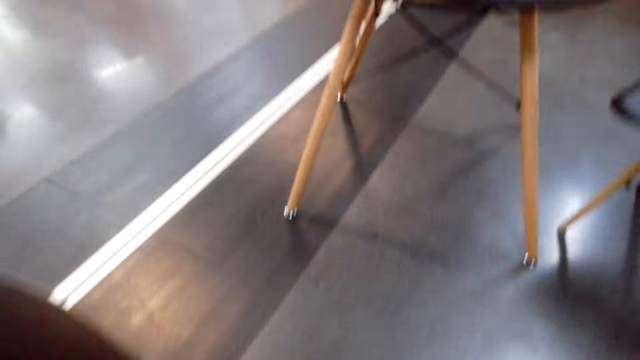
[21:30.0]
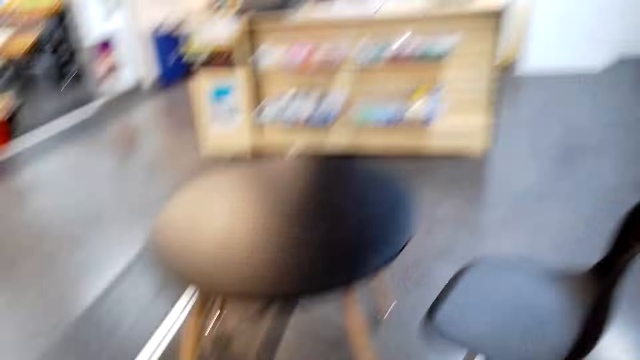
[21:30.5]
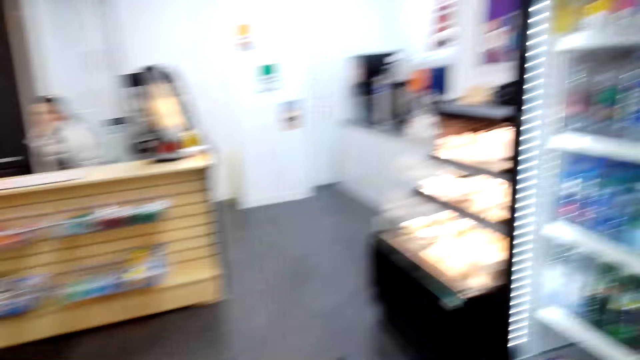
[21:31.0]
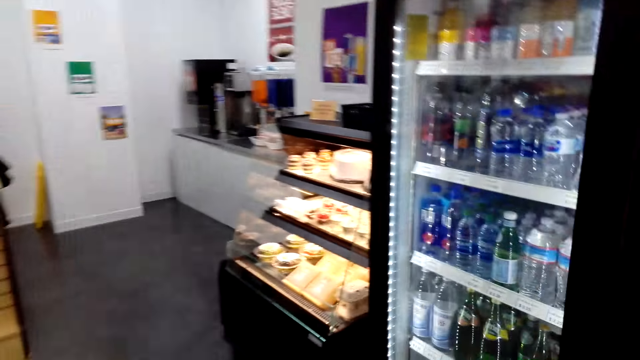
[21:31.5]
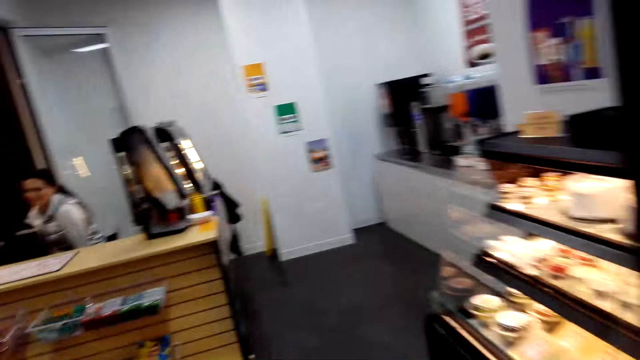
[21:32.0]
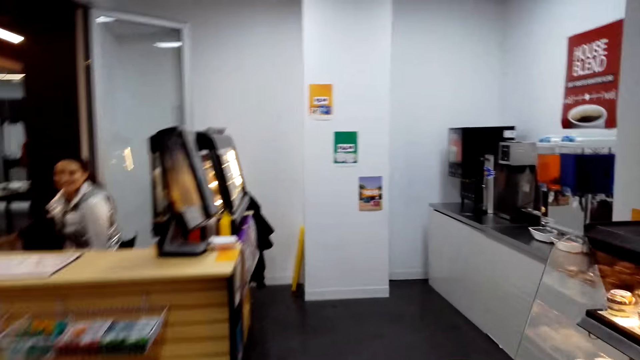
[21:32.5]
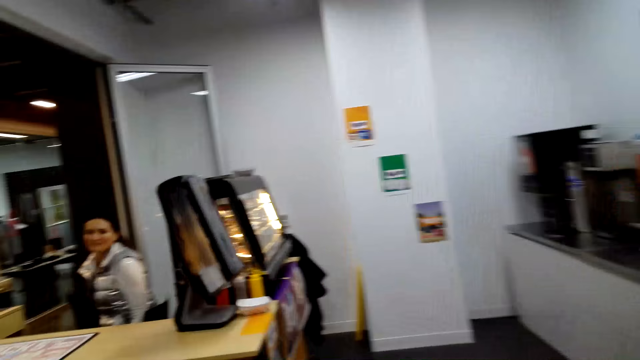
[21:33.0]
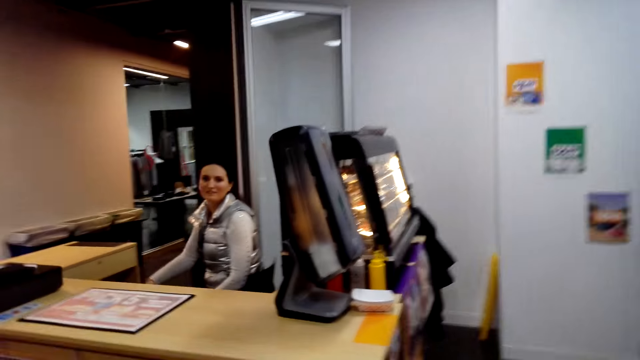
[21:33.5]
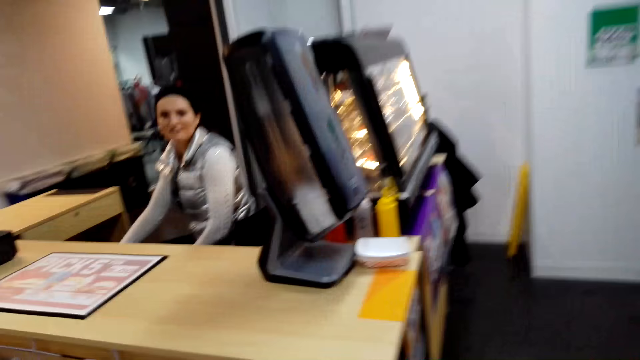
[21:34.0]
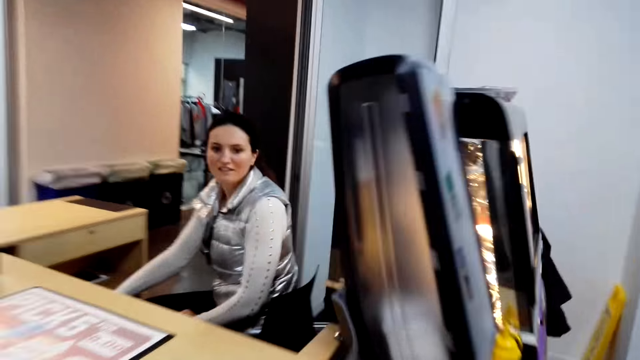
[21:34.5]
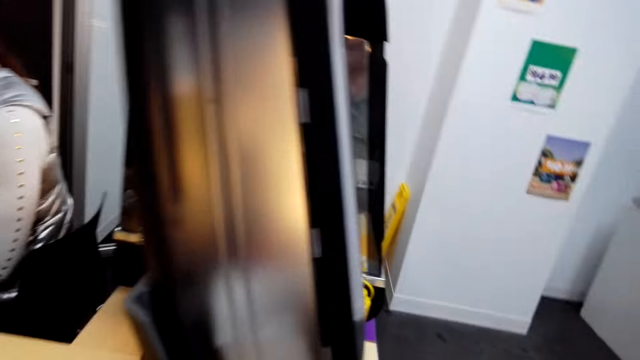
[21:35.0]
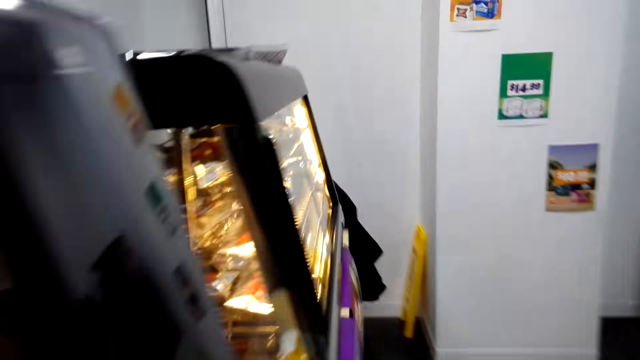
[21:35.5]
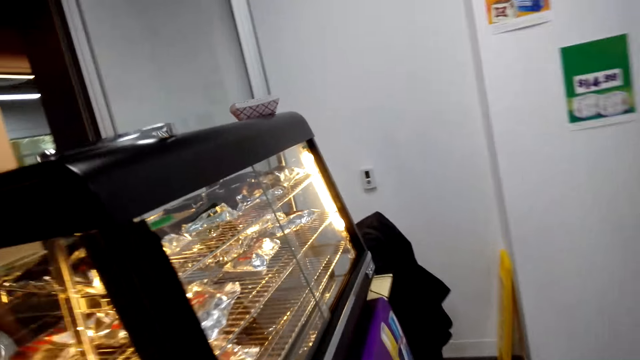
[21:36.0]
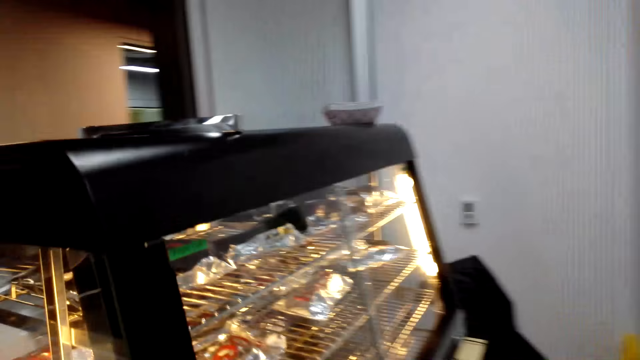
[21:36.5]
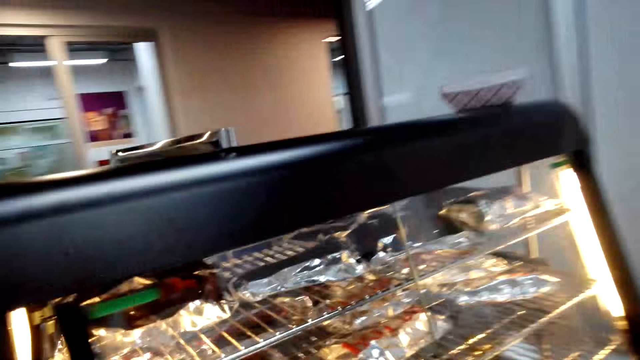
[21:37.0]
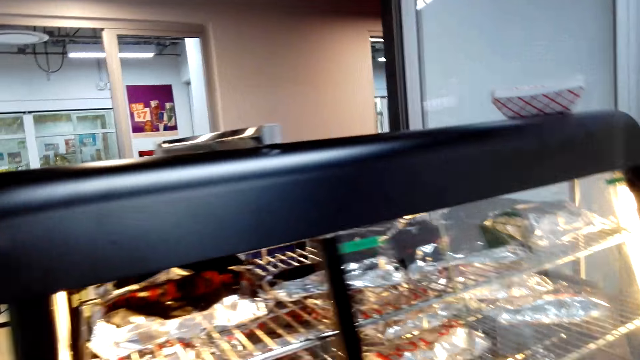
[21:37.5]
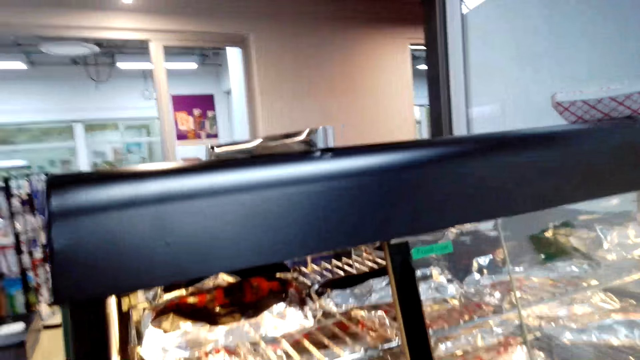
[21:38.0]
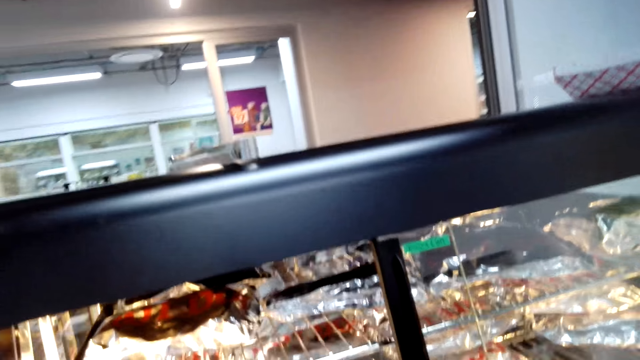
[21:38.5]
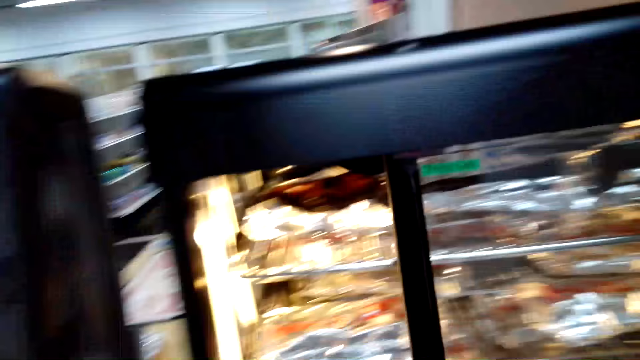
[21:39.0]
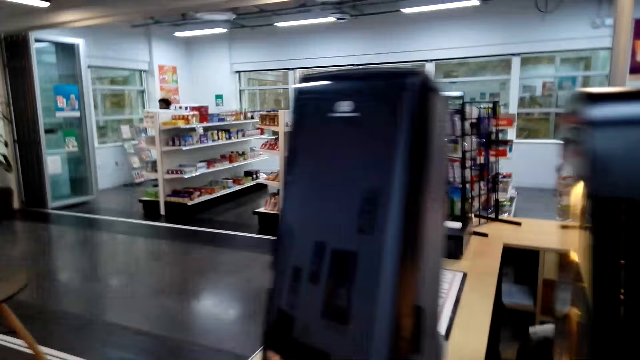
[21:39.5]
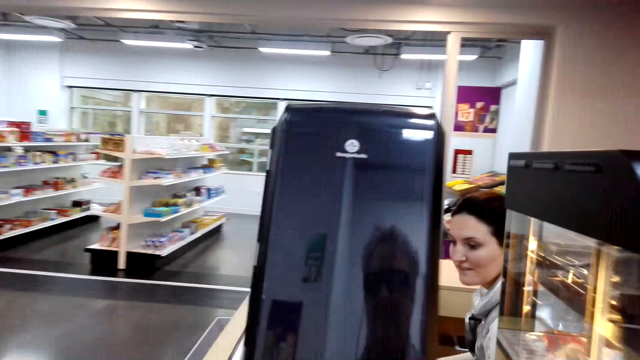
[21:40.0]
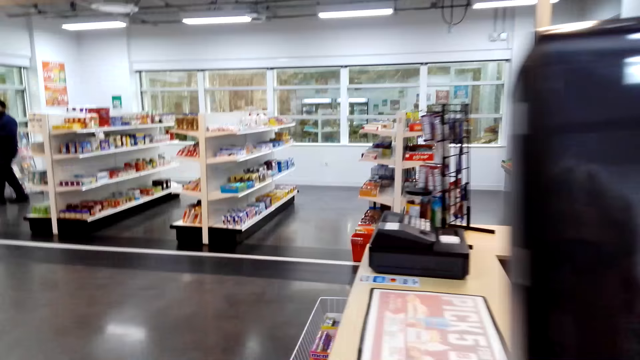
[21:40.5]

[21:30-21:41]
The camera wearer walks in the store. They move around. They stop at the counter.

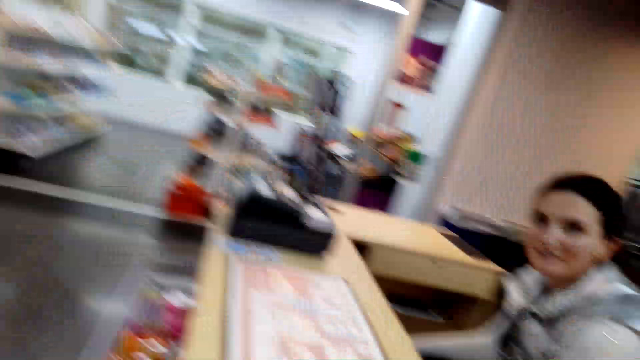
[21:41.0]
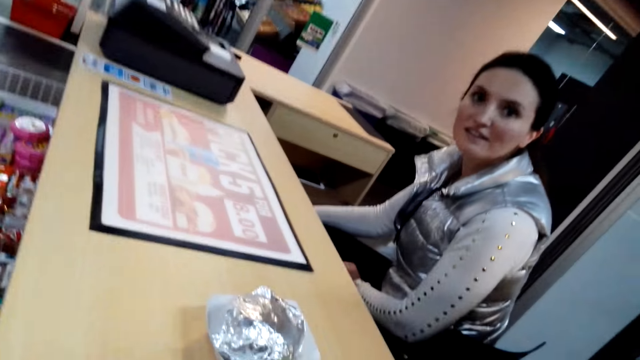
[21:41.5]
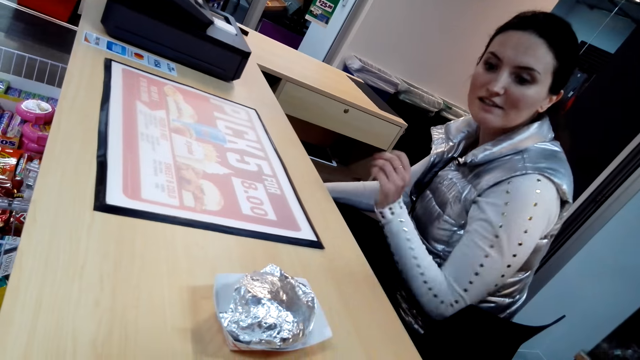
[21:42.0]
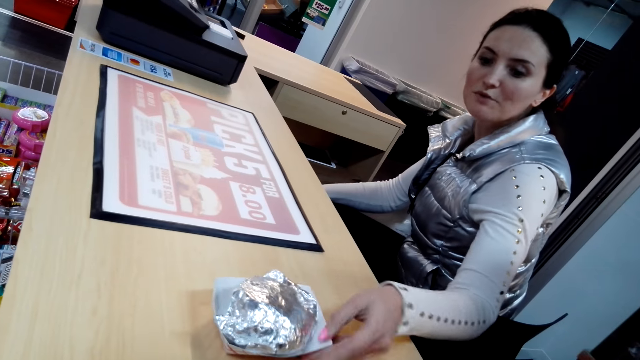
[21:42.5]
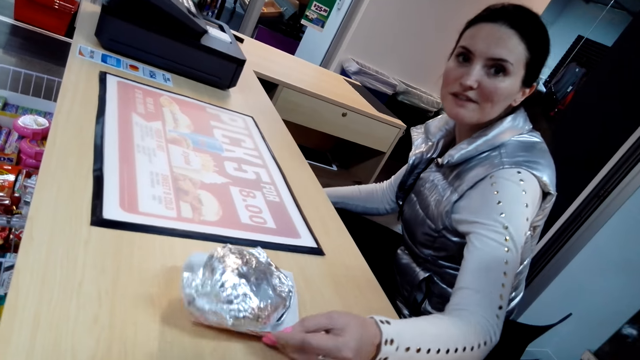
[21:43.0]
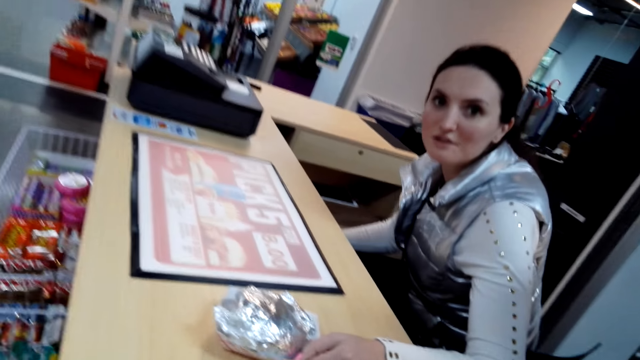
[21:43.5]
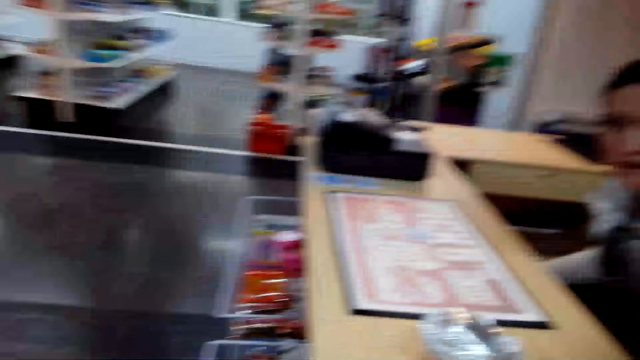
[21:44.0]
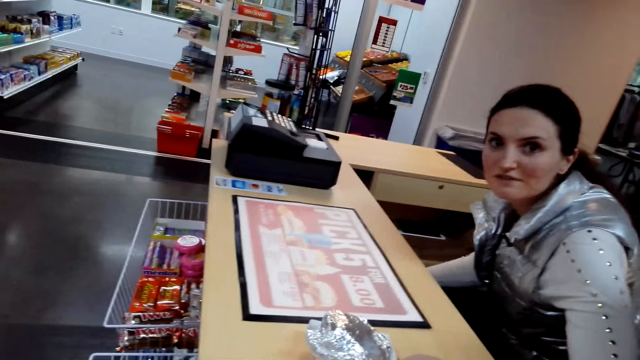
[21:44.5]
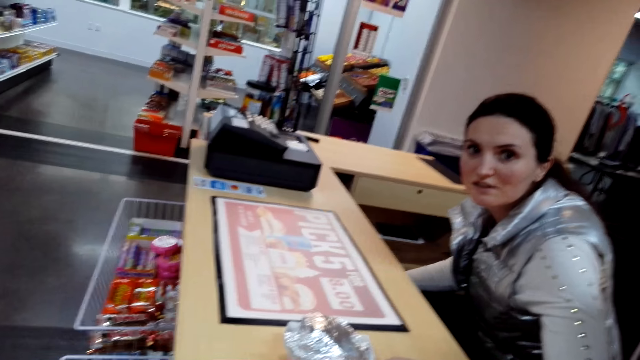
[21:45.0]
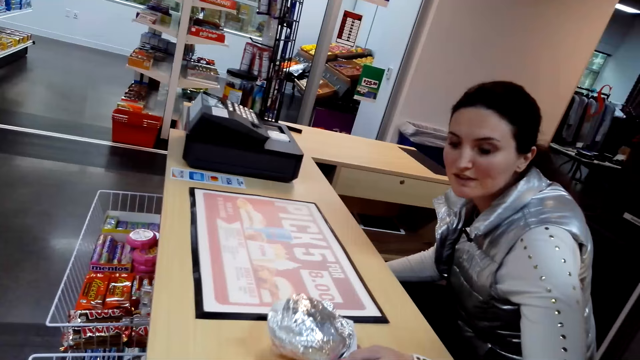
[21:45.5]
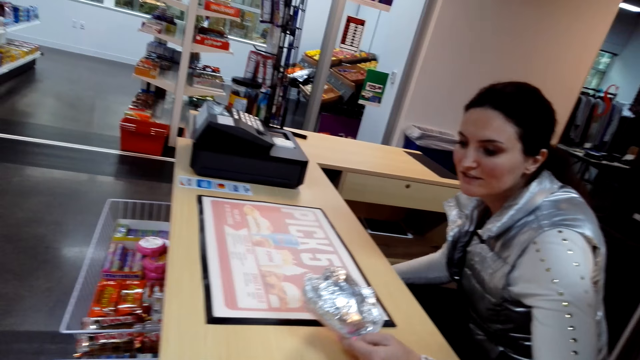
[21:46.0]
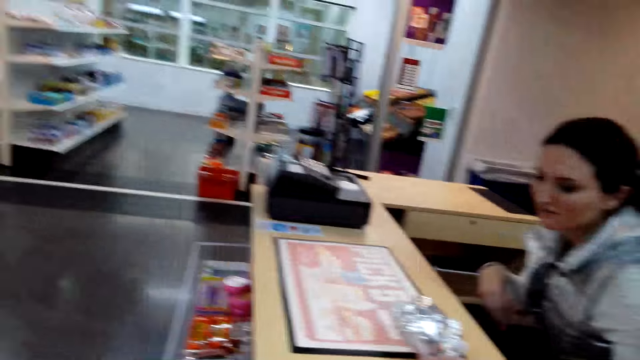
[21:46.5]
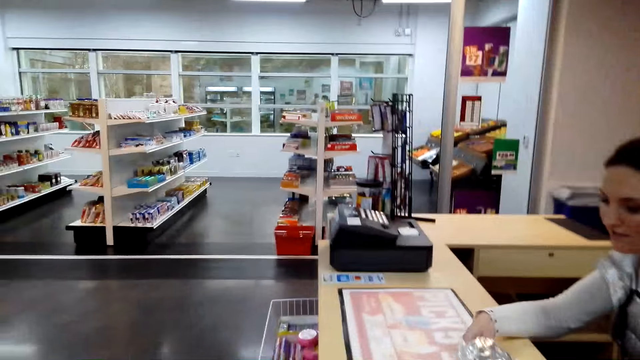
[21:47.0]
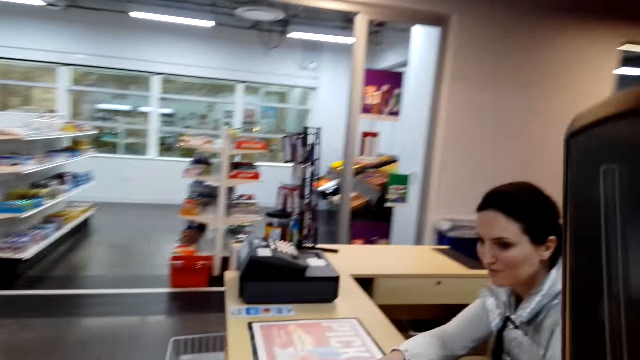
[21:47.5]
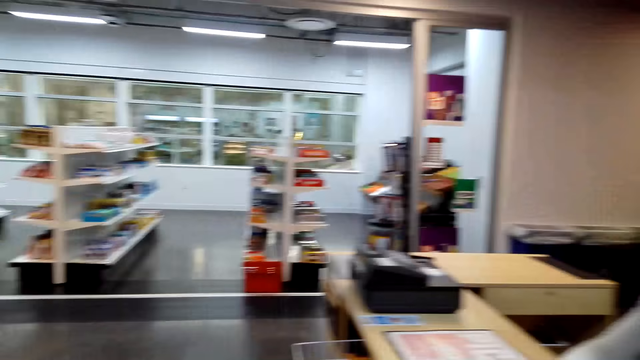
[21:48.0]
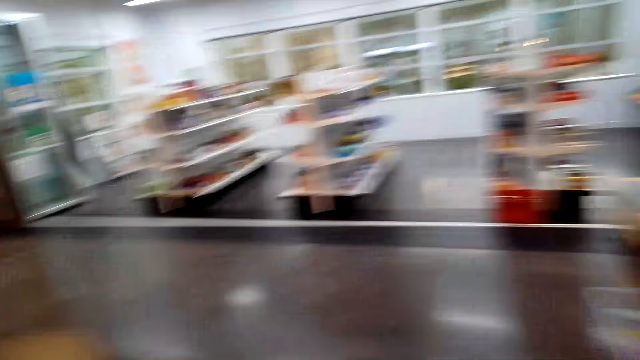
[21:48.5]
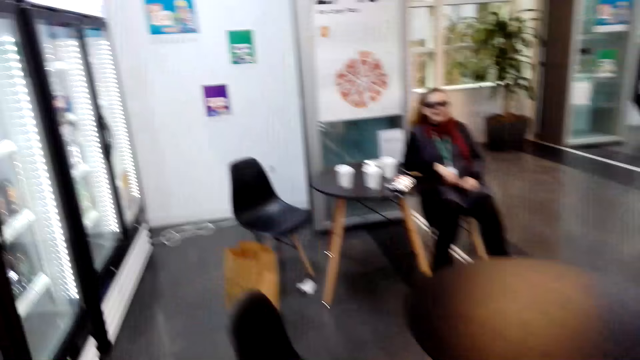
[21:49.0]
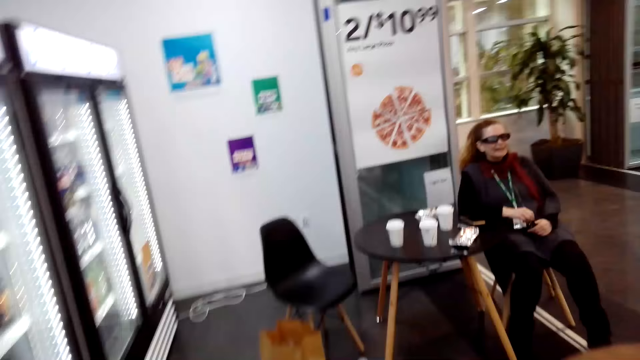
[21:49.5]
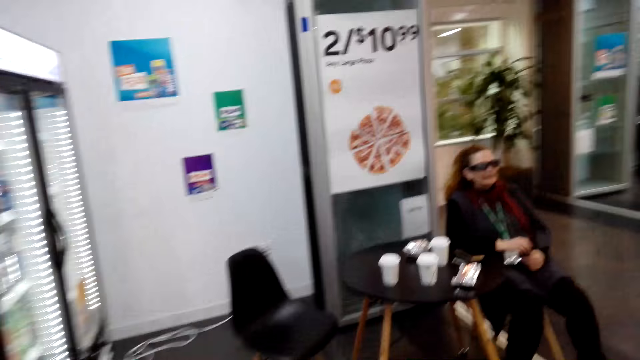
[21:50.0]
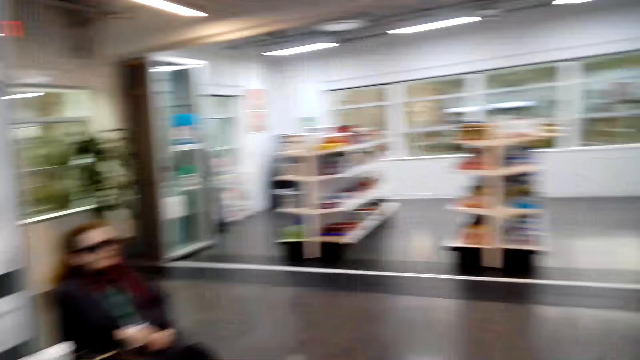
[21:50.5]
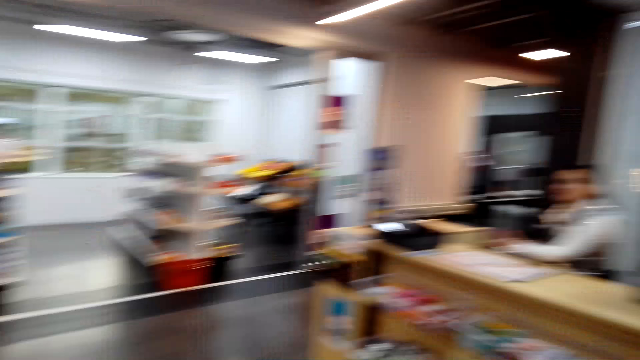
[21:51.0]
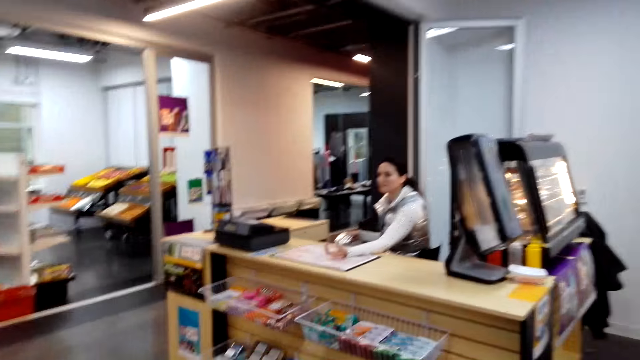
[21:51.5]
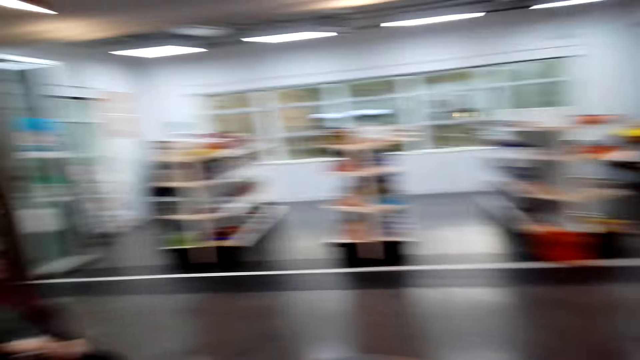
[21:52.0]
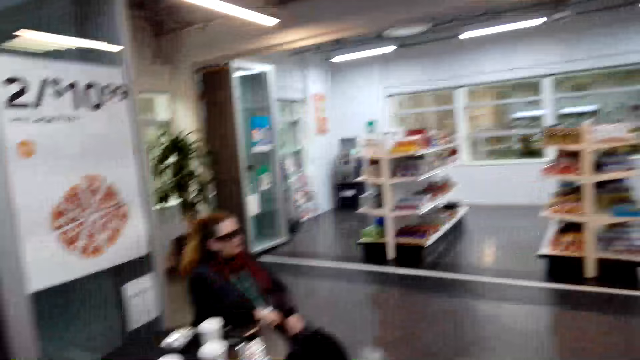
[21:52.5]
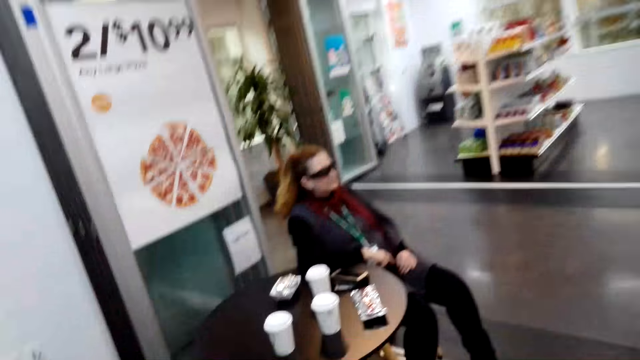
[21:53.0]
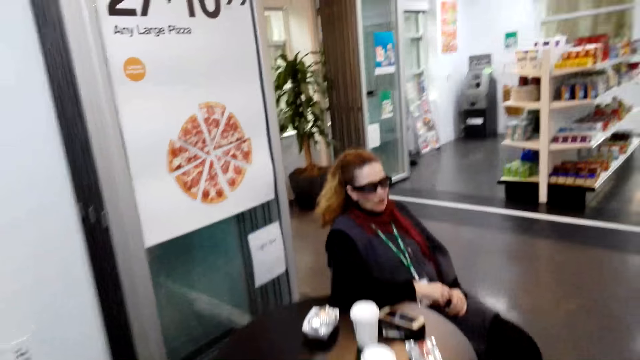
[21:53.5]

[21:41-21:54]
A woman converses with the camera wearer. The woman drags a dish on top of the table. The woman converses with the camera wearer. The woman stares at the dish. The woman converses with the camera wearer. The camera wearer walks to the seat. They move the camera around the room. The woman converses with the camera wearer.
